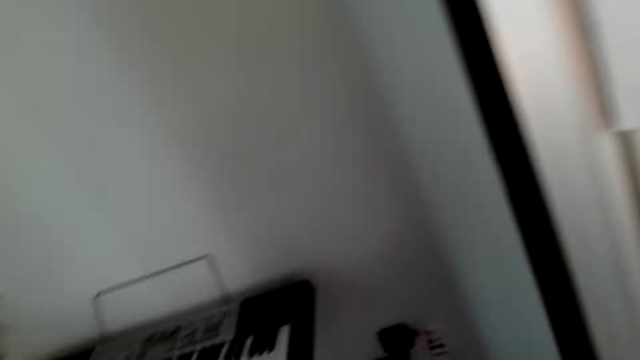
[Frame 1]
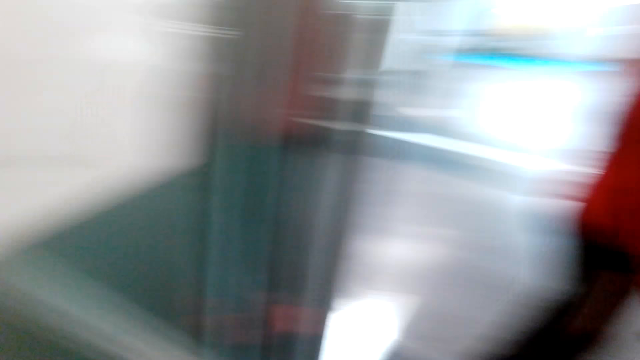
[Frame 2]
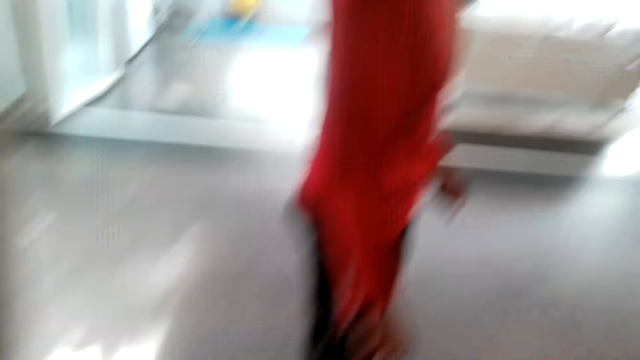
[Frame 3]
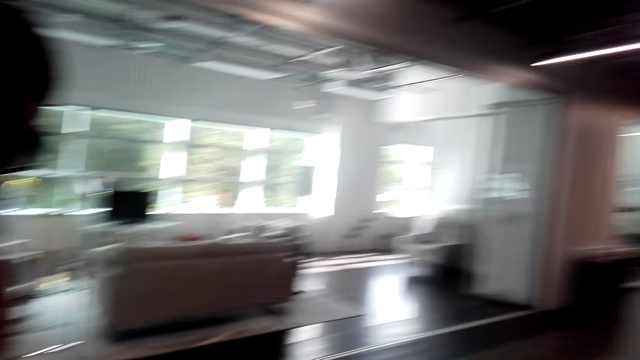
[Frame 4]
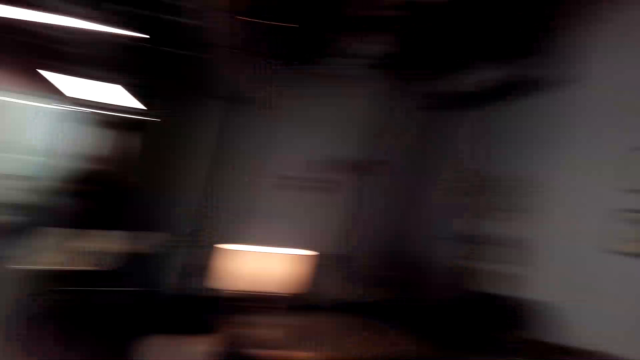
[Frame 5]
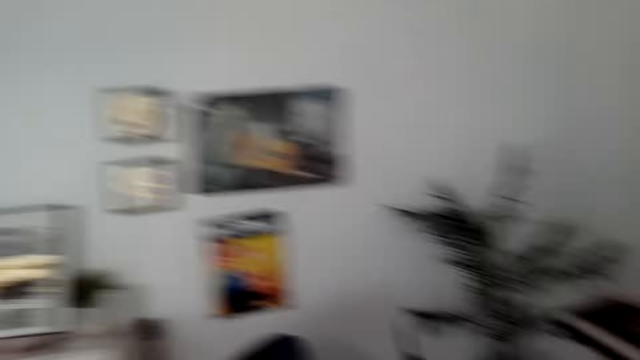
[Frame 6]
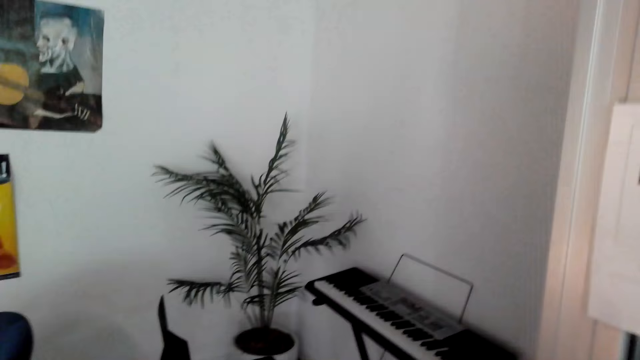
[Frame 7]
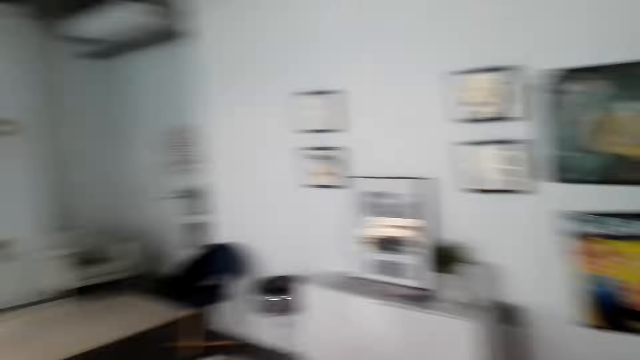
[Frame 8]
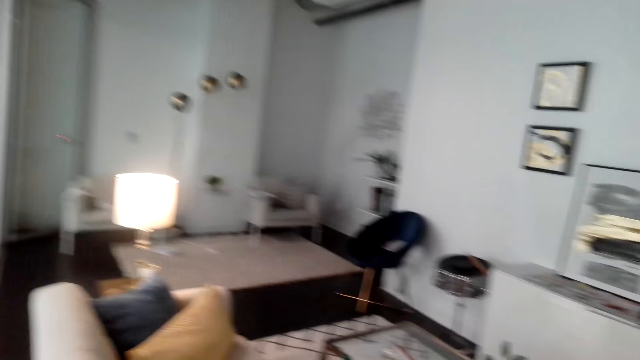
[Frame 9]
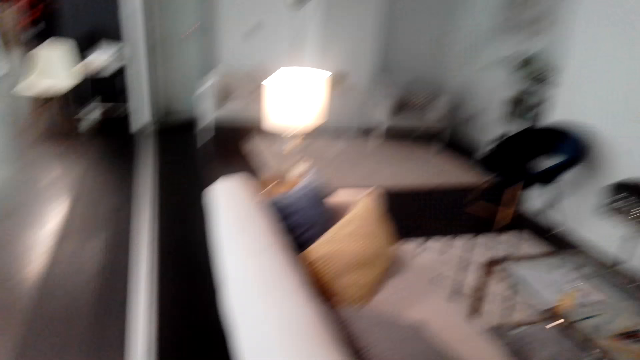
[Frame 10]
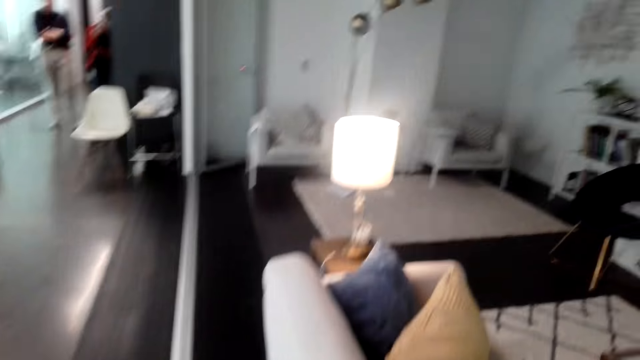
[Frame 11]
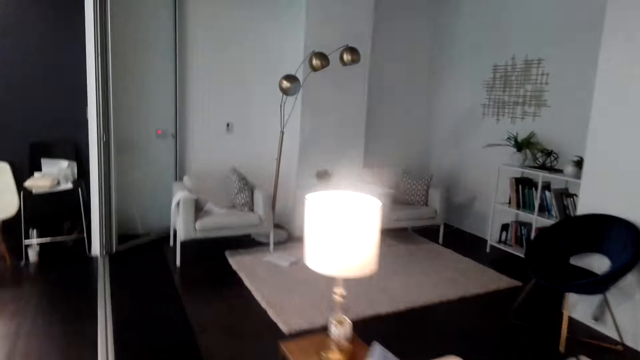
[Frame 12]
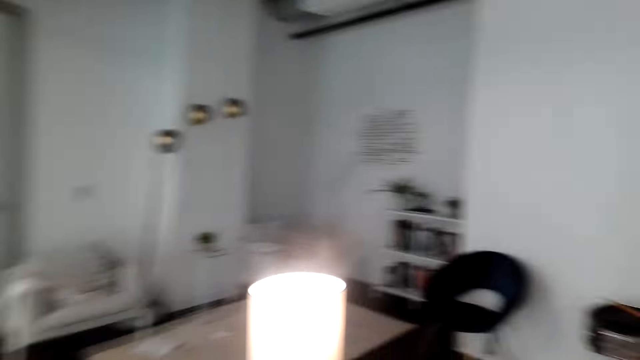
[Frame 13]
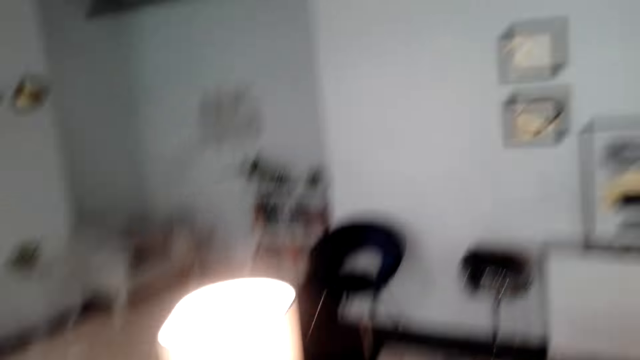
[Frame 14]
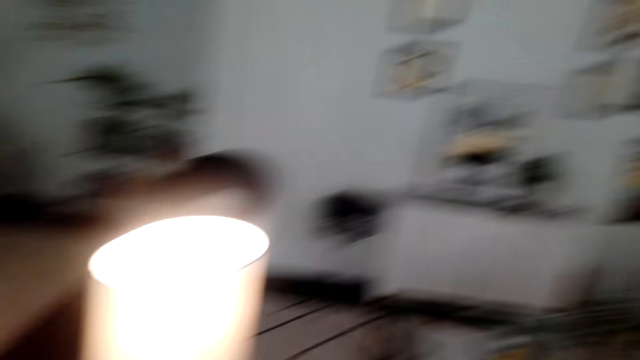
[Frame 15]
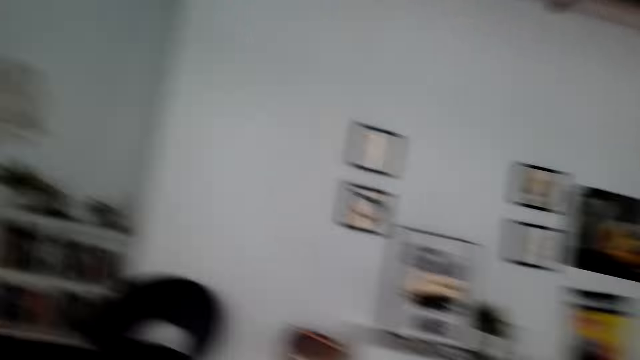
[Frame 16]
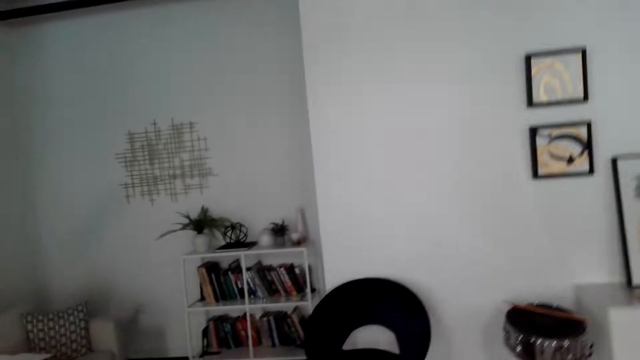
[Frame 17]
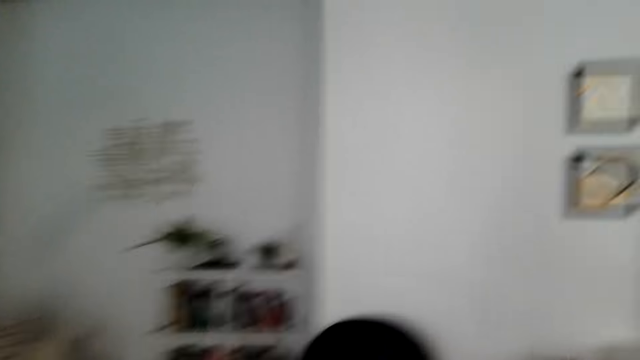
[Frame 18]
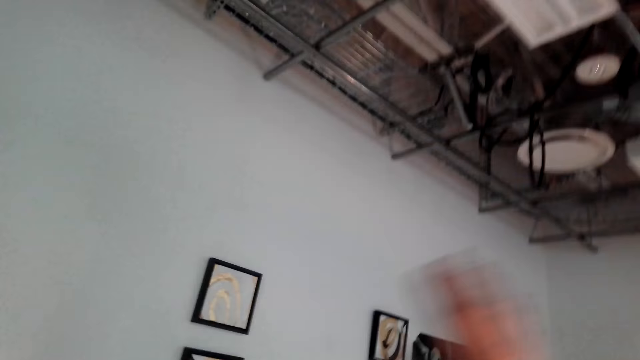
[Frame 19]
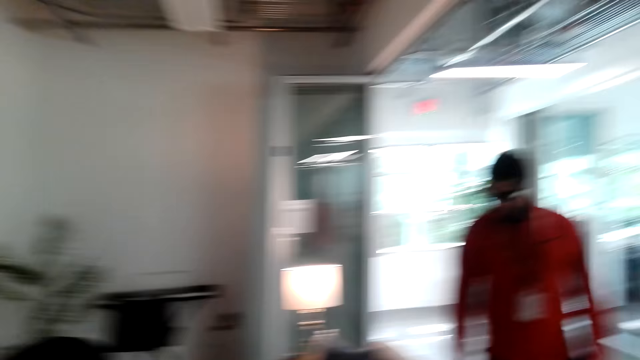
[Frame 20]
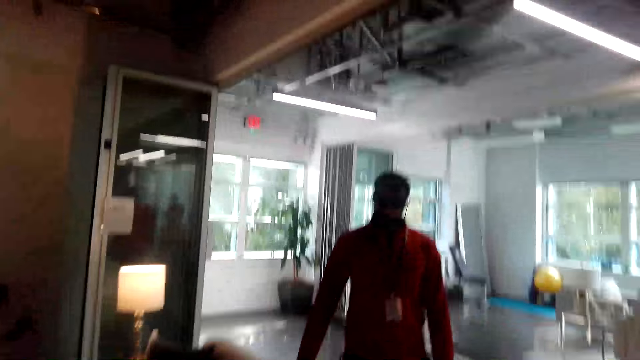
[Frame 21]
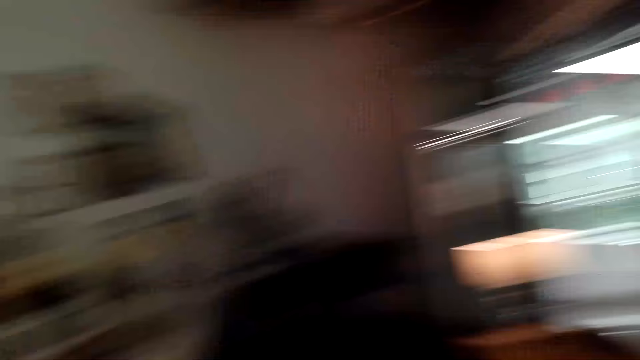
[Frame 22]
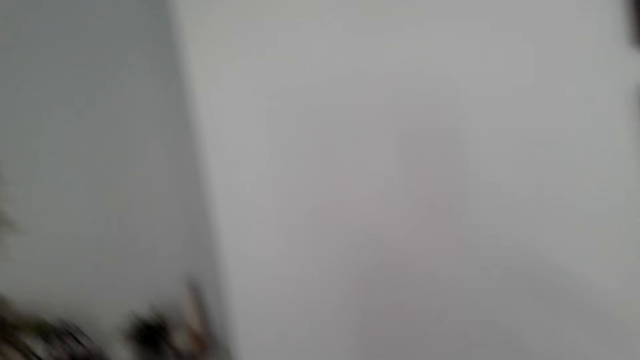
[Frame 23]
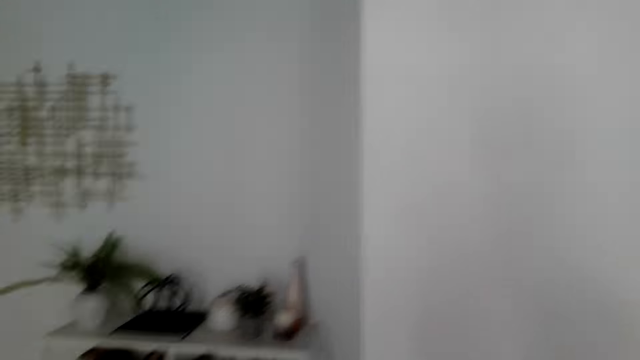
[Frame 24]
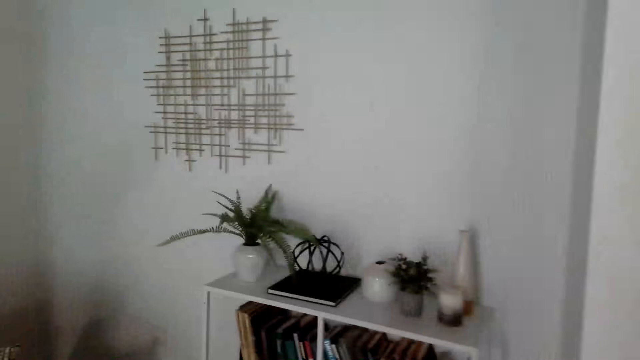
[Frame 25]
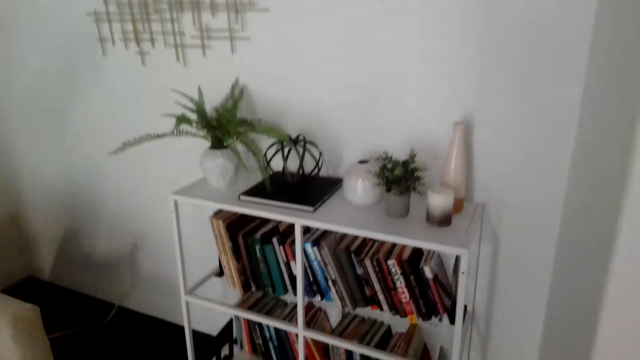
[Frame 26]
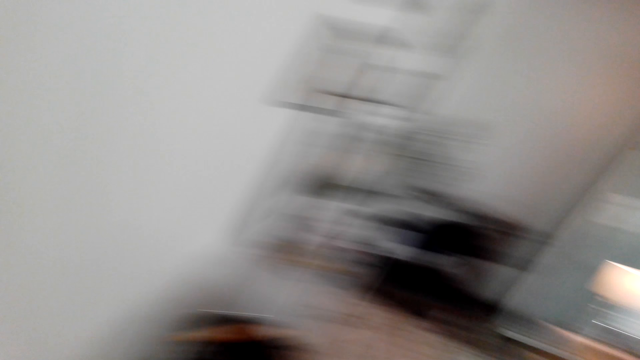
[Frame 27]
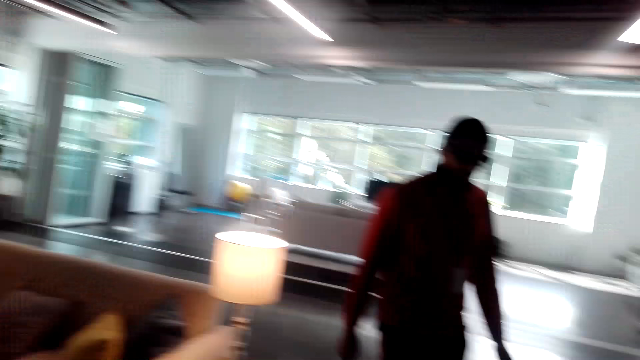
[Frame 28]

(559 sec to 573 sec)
The camera wearer dialogues with a man. They walk in the house. They walk towards the bookshelf. They dialogue with the man. The man walks in the house.

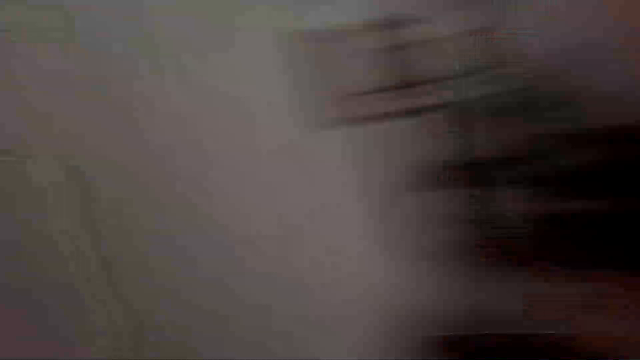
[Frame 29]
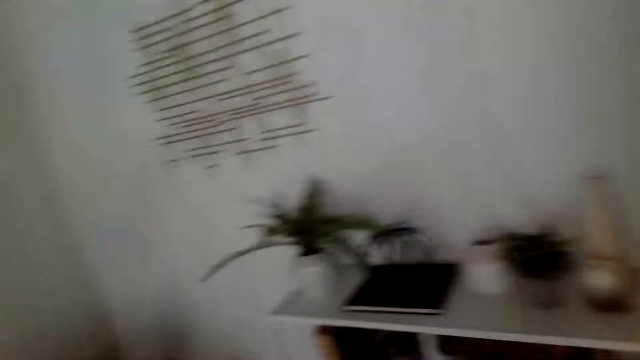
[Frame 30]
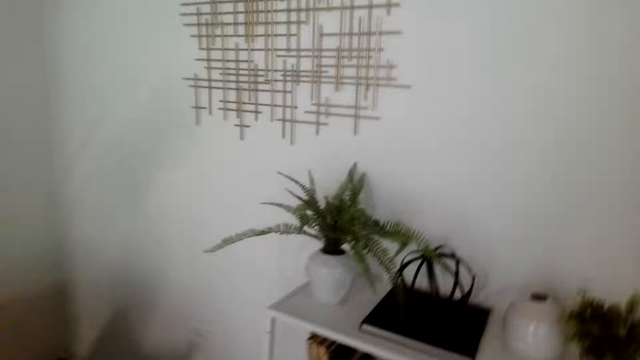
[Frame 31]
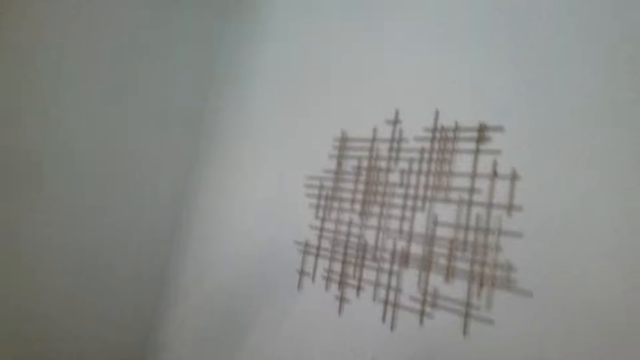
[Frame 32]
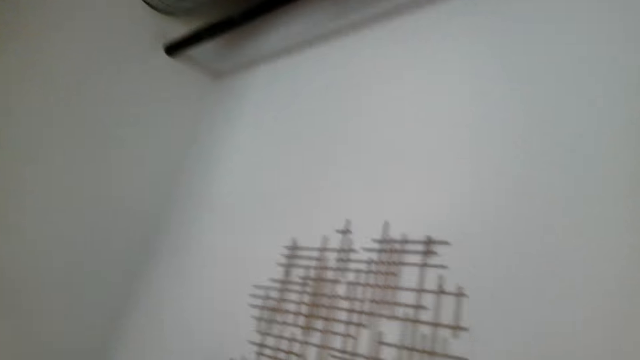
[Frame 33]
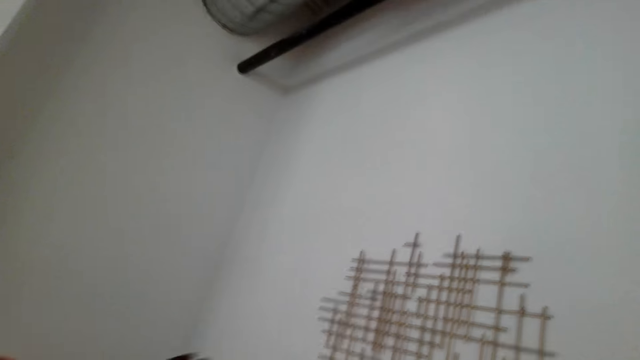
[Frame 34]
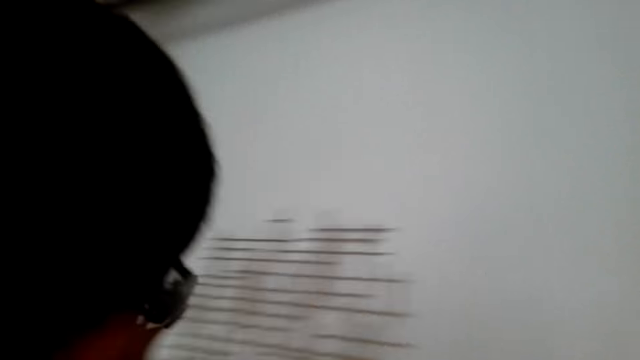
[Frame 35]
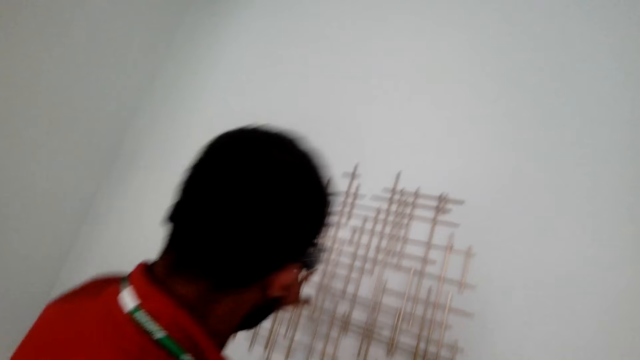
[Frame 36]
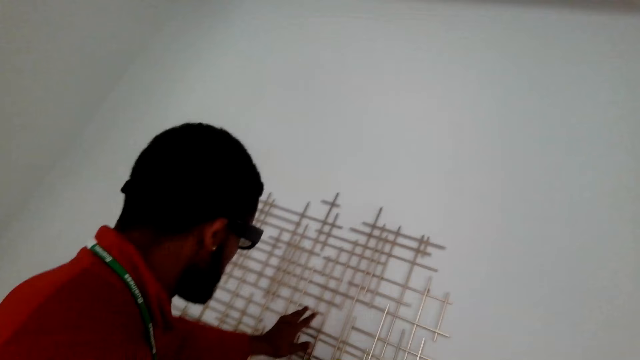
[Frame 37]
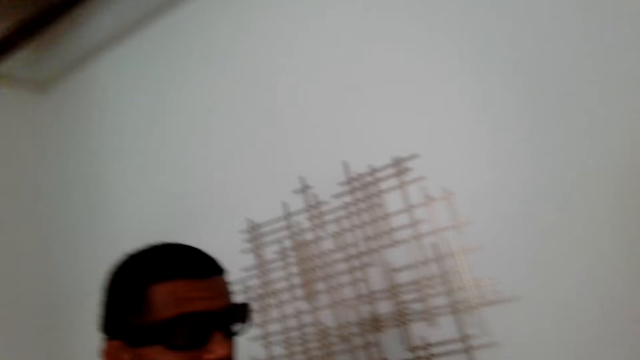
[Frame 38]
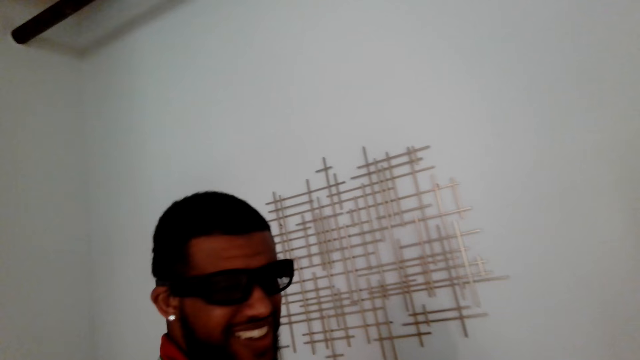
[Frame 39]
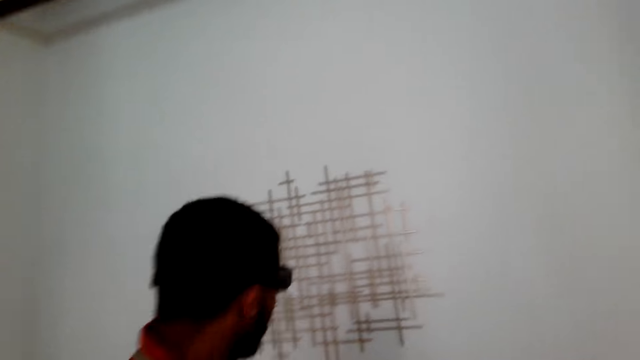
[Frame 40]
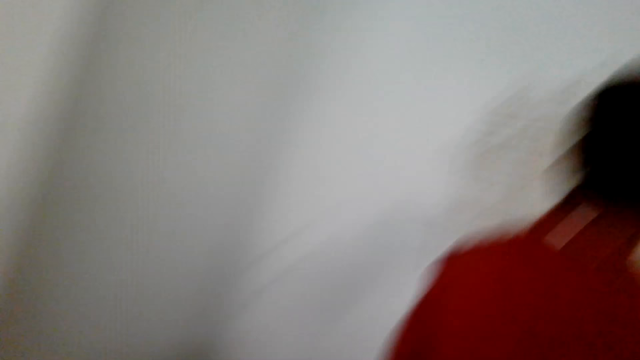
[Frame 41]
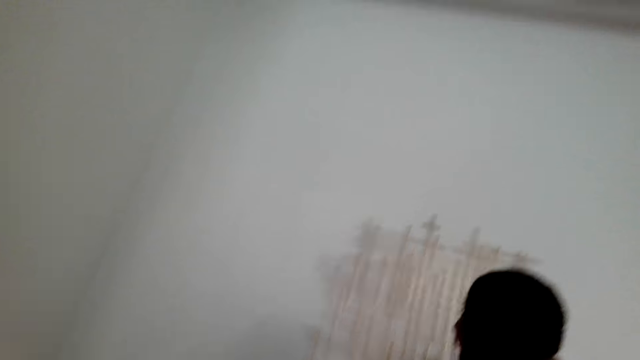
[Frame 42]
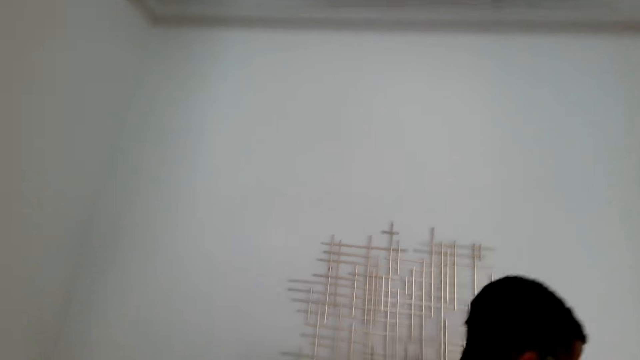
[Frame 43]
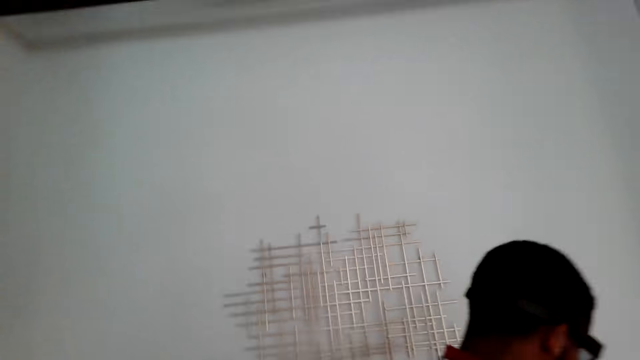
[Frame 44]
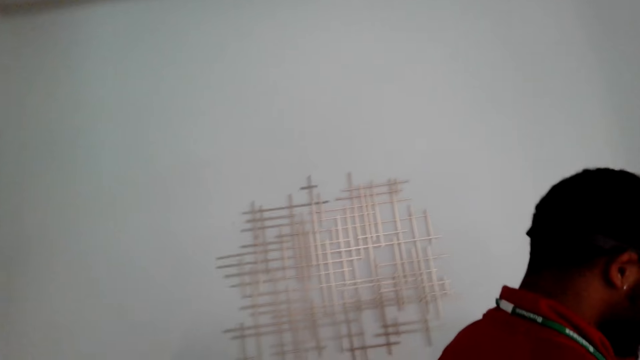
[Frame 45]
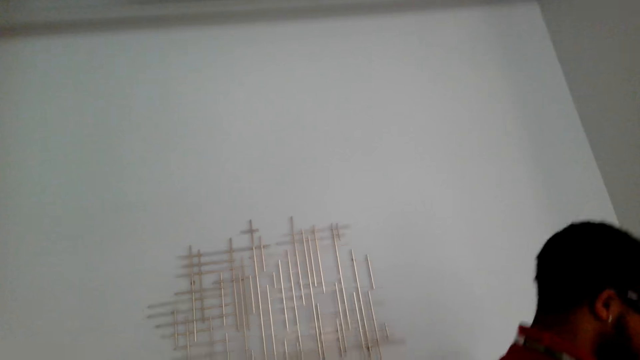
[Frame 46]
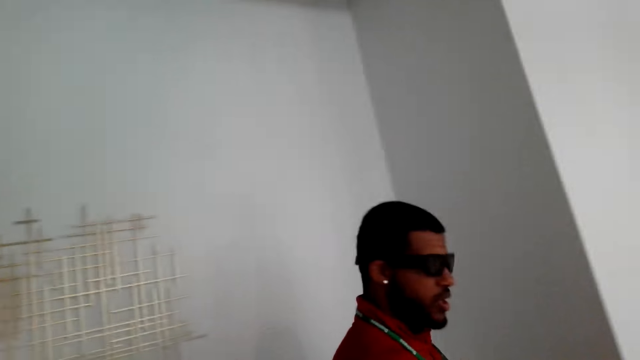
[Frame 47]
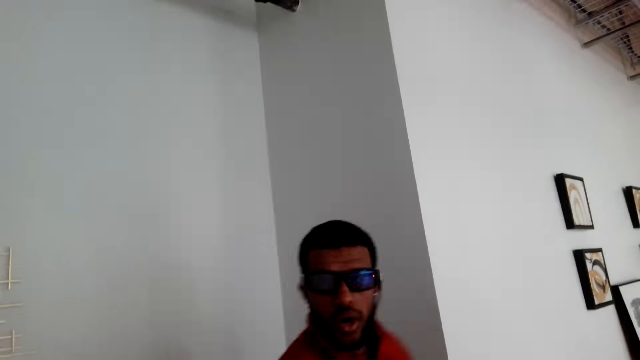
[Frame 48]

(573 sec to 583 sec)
The camera wearer looks at the wall art. They dialogue with a man. The man touches the sculpture on the wall.
